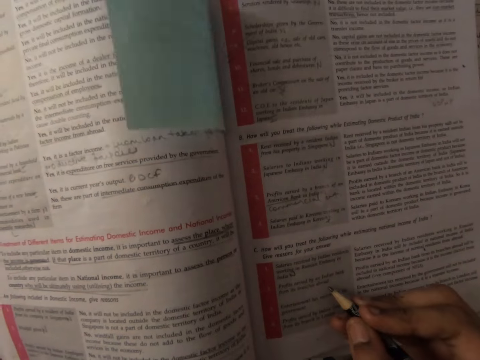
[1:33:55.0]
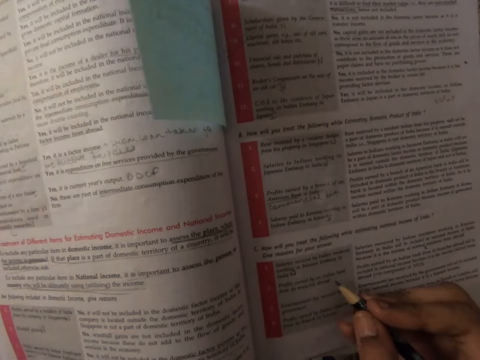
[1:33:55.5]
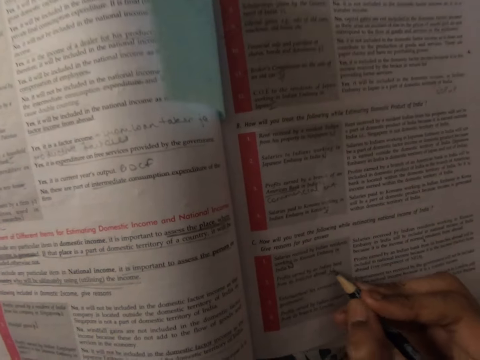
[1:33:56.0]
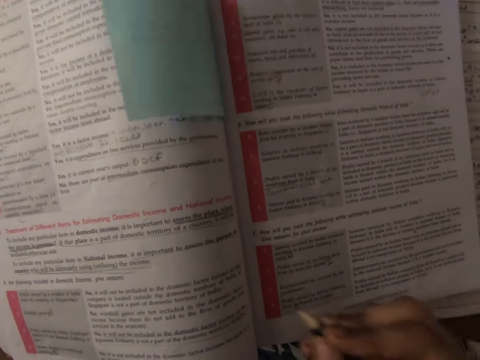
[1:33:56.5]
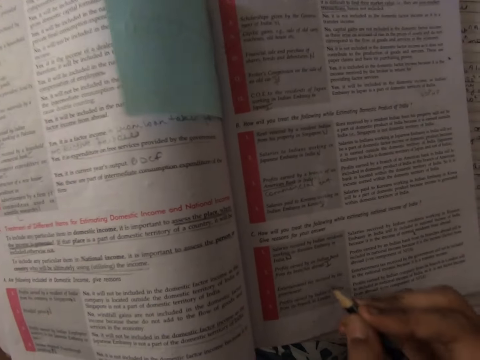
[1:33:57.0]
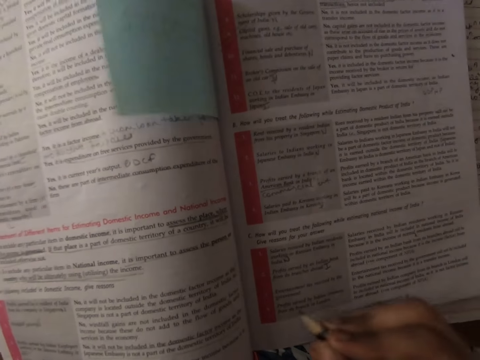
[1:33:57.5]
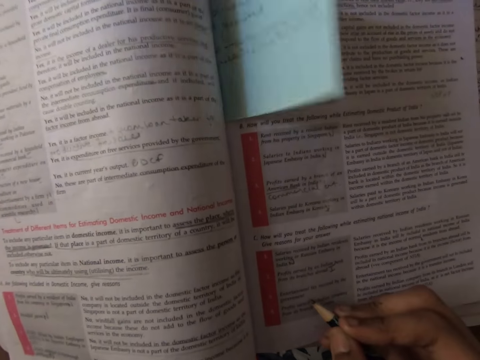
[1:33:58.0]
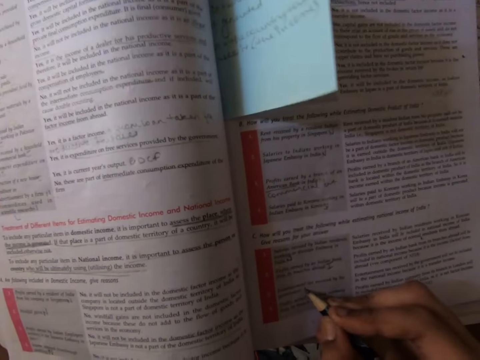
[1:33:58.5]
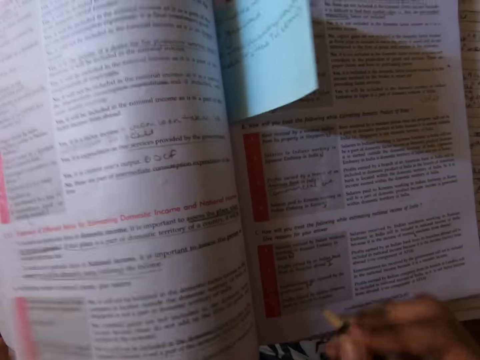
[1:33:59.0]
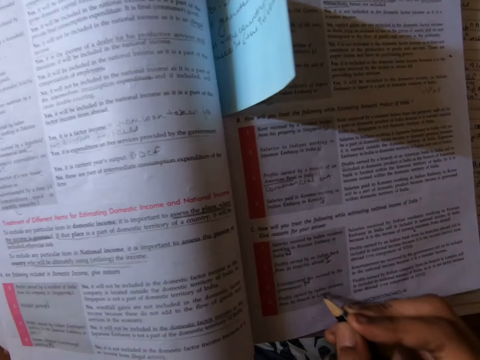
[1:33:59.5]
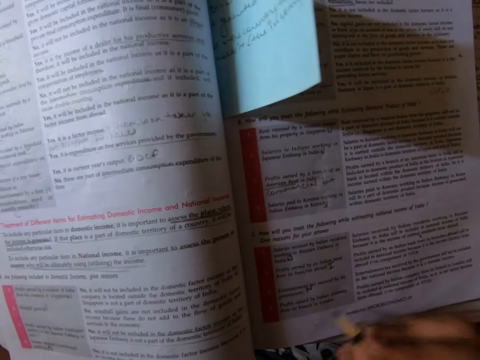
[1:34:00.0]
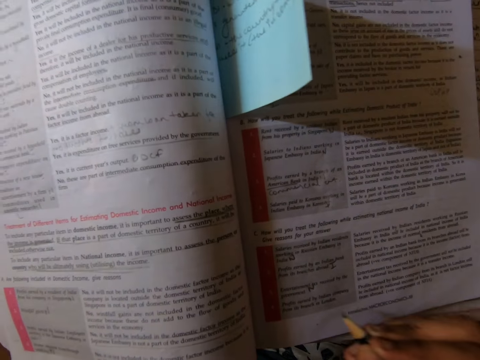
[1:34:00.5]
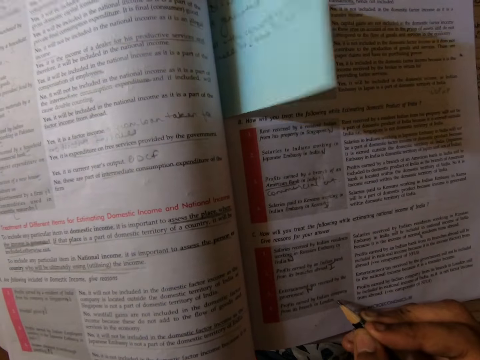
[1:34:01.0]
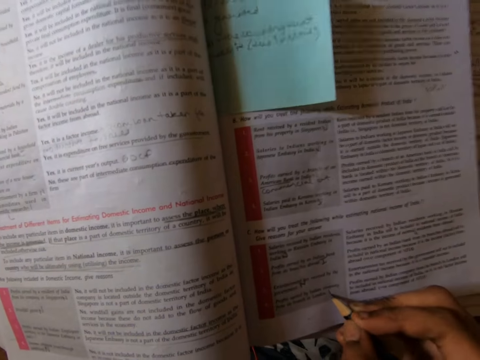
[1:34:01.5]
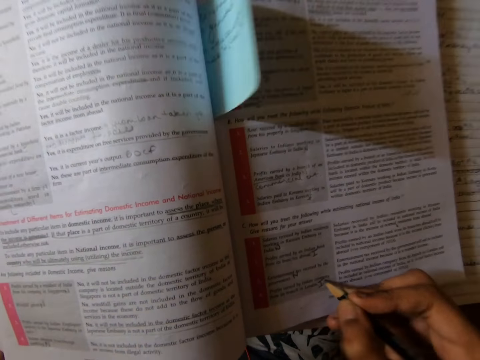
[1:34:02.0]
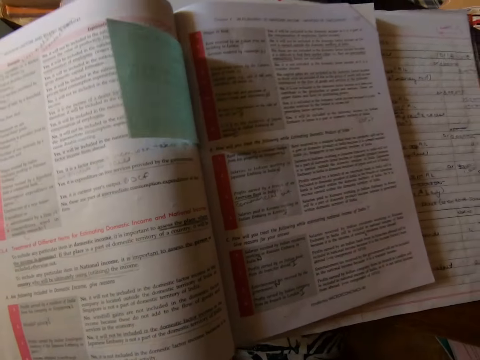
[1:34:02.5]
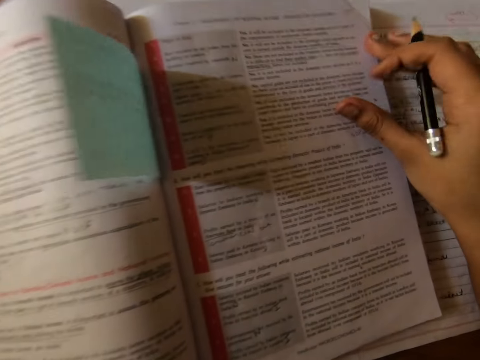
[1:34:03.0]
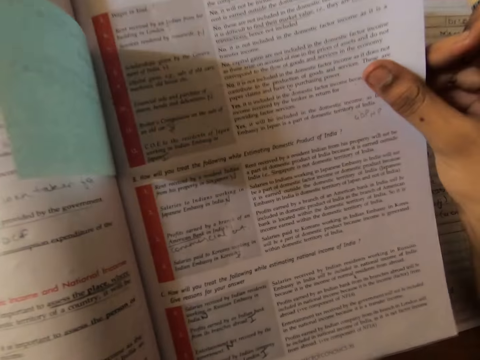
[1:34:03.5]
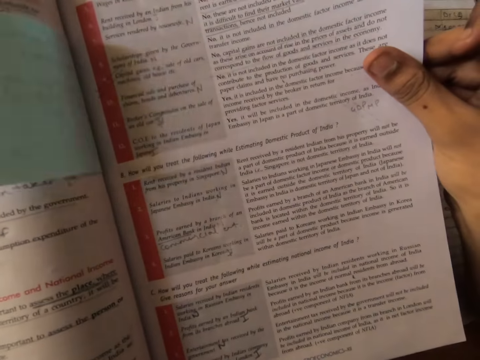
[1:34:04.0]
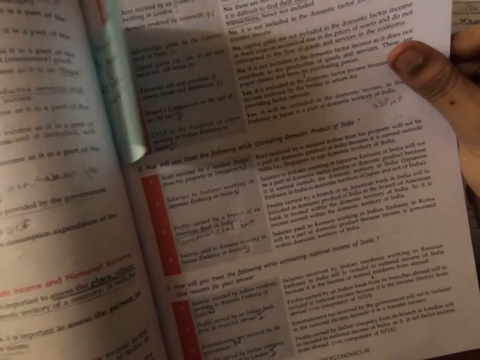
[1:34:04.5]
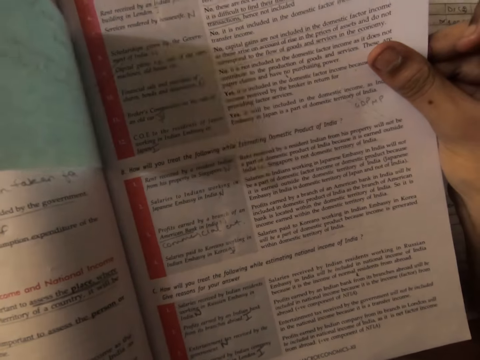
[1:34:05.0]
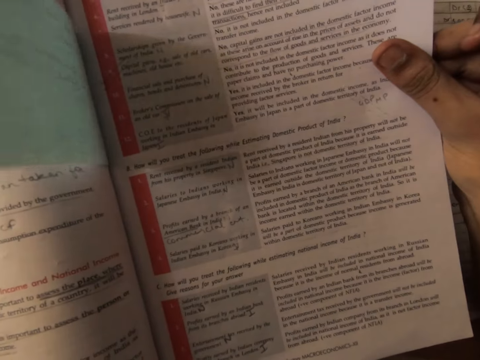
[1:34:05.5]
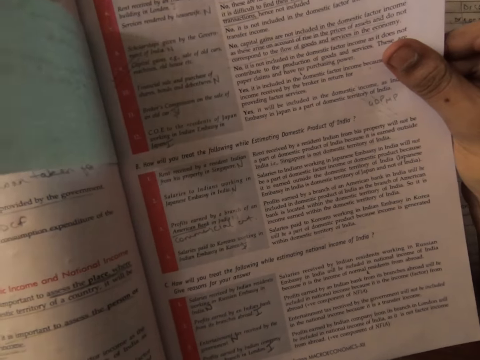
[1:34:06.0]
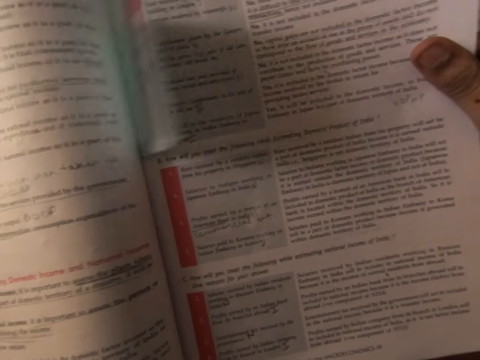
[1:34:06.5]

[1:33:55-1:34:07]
The camera wearer writes on the book. She holds the textbook with her right hand.

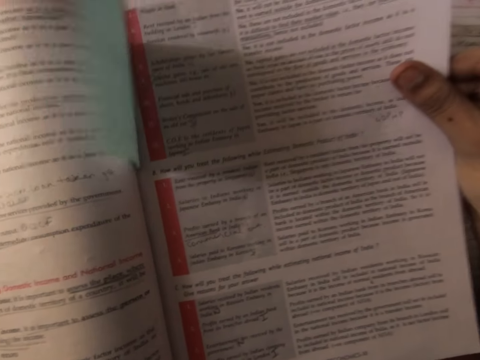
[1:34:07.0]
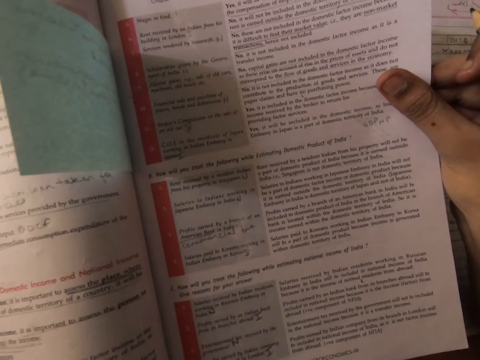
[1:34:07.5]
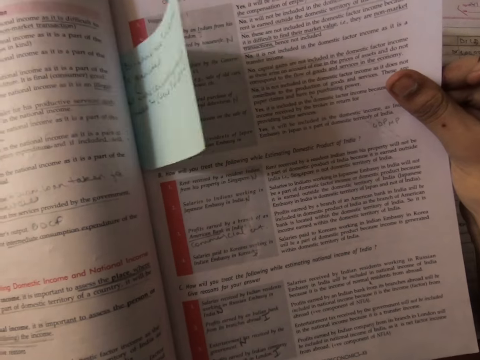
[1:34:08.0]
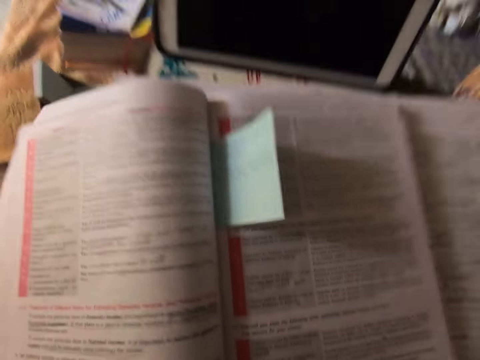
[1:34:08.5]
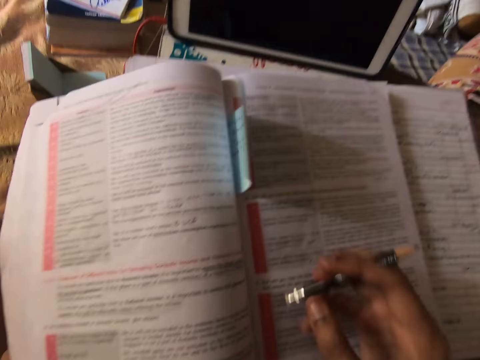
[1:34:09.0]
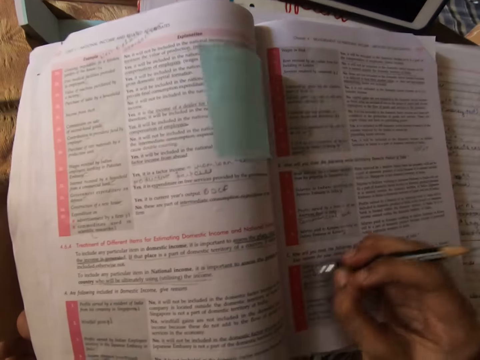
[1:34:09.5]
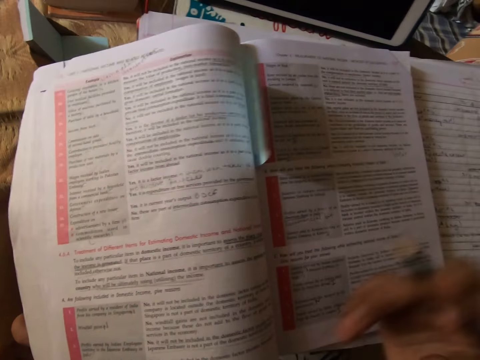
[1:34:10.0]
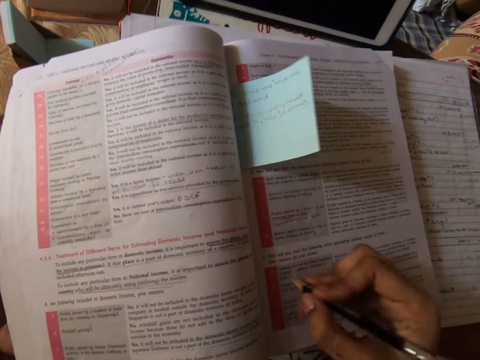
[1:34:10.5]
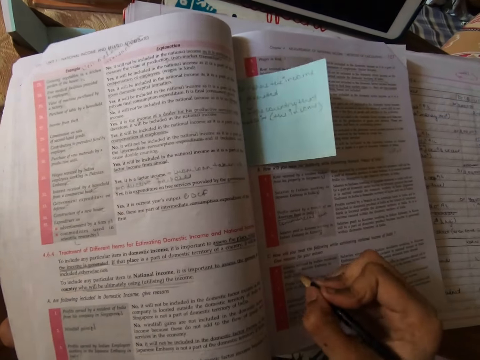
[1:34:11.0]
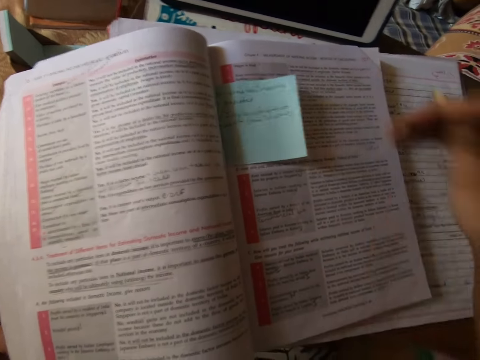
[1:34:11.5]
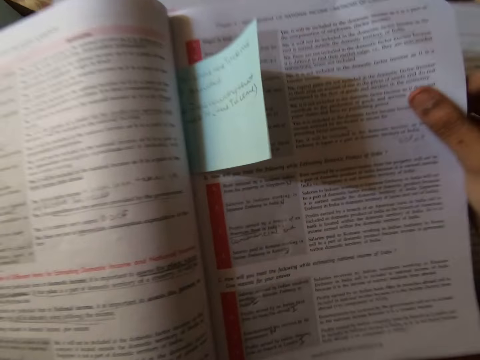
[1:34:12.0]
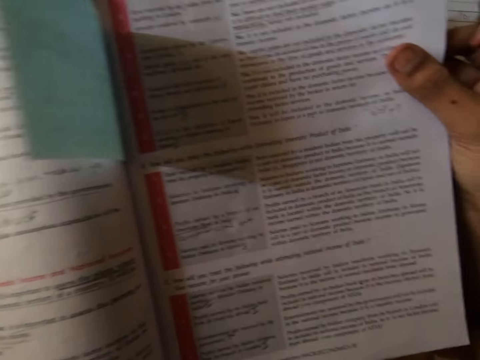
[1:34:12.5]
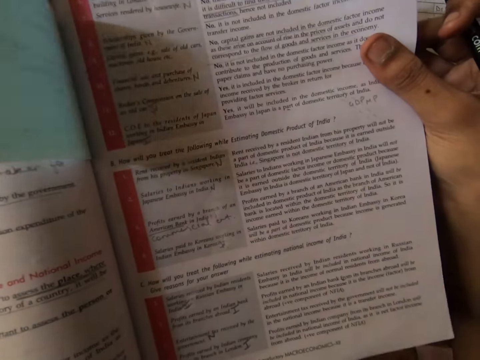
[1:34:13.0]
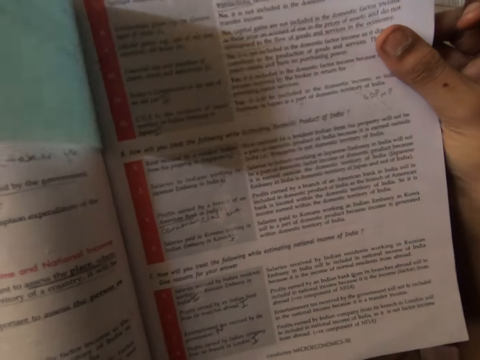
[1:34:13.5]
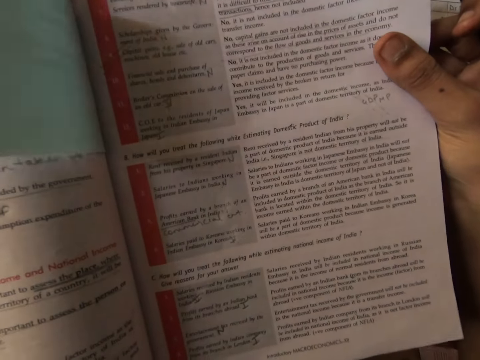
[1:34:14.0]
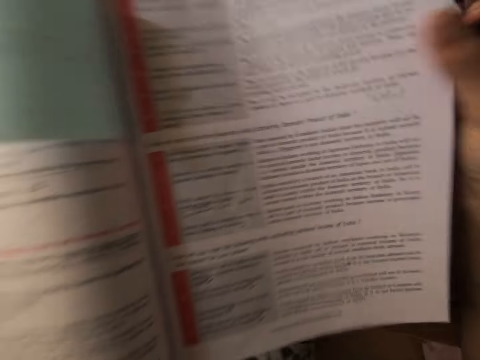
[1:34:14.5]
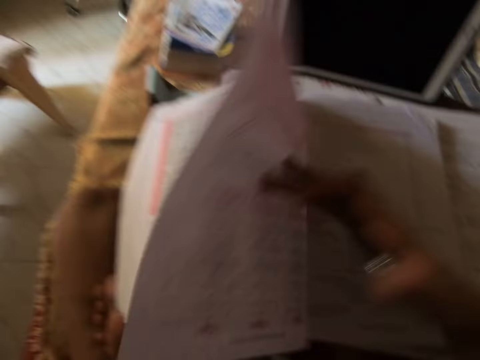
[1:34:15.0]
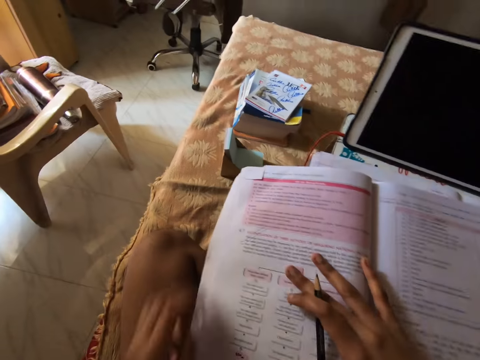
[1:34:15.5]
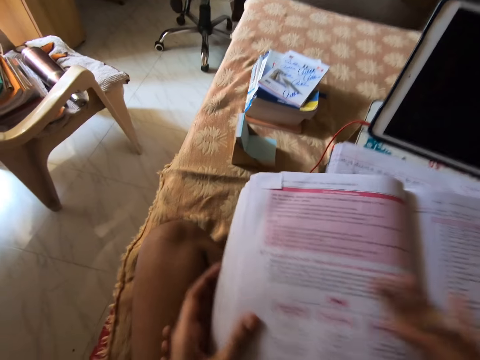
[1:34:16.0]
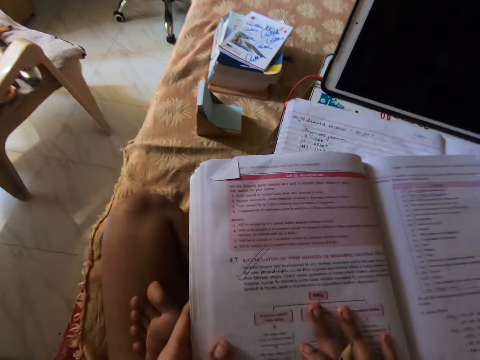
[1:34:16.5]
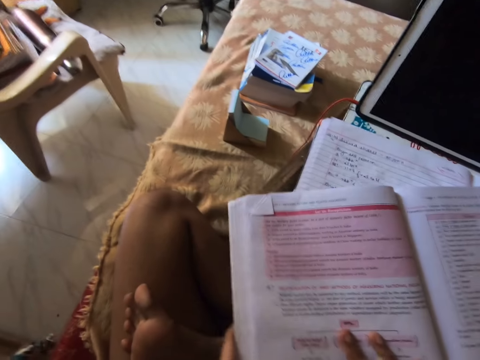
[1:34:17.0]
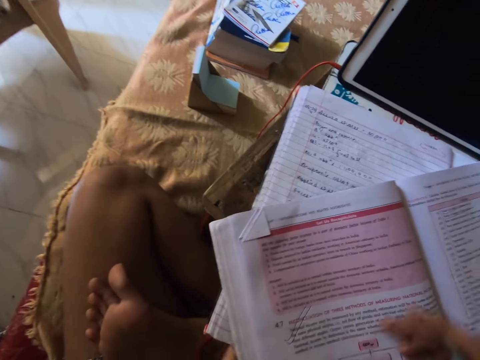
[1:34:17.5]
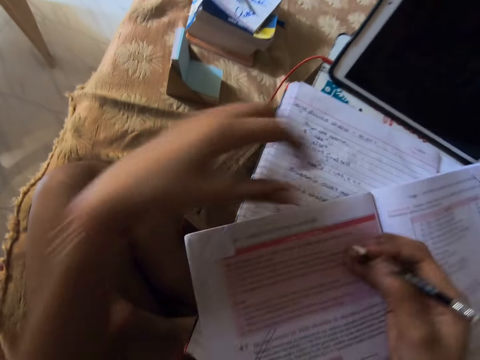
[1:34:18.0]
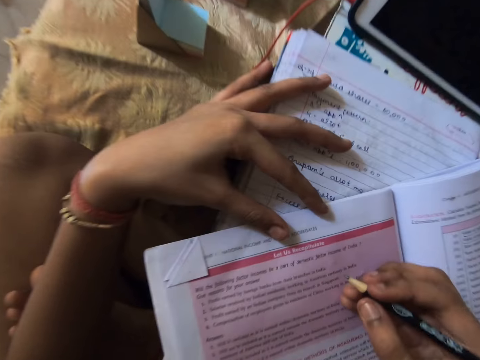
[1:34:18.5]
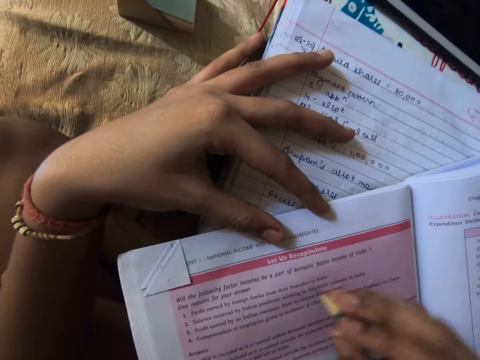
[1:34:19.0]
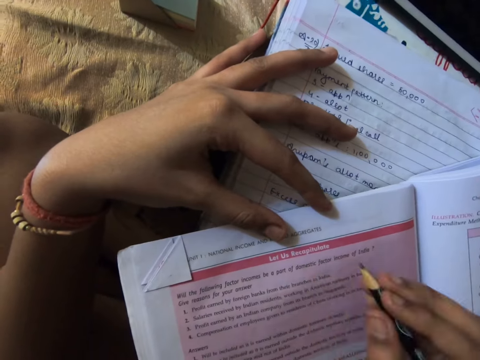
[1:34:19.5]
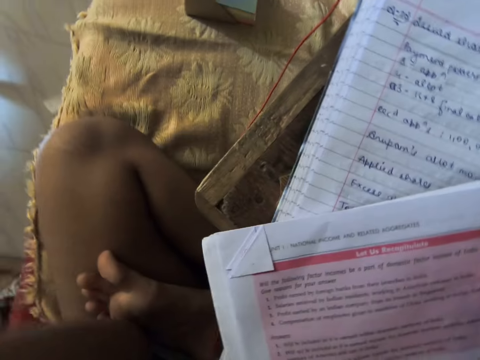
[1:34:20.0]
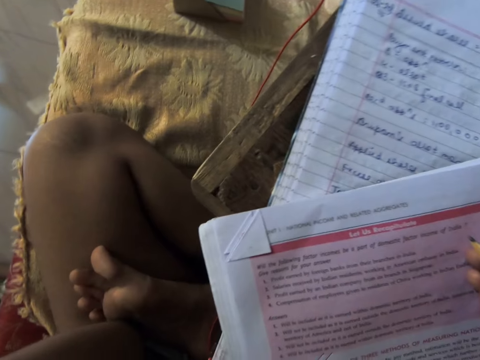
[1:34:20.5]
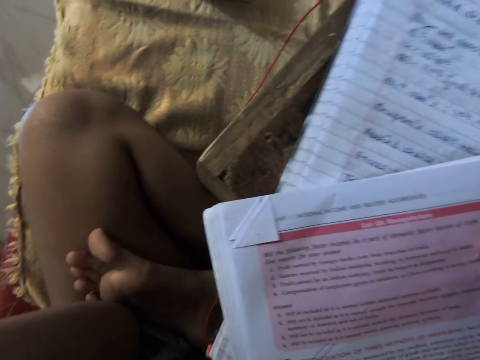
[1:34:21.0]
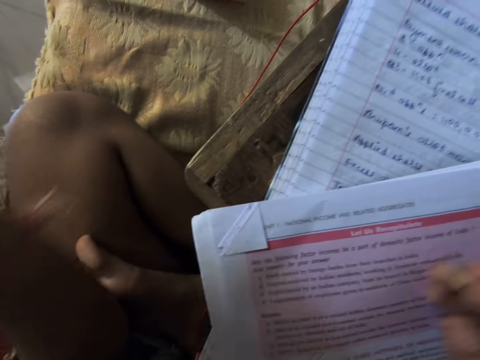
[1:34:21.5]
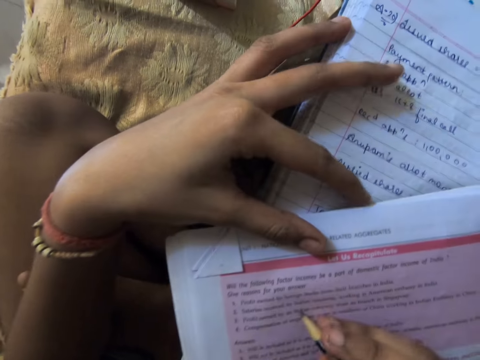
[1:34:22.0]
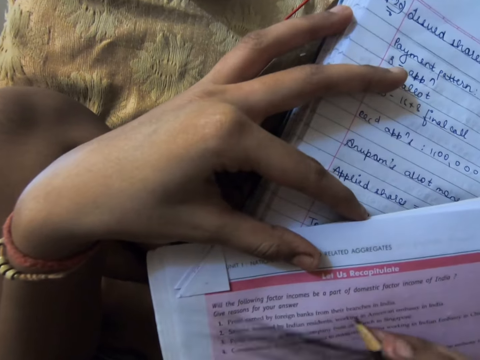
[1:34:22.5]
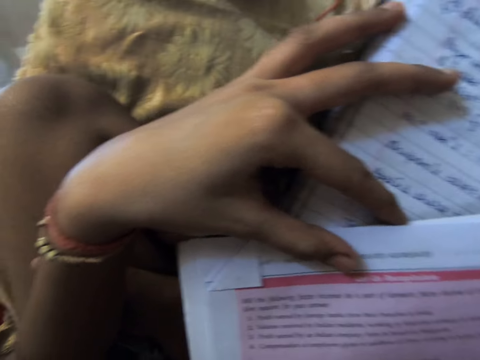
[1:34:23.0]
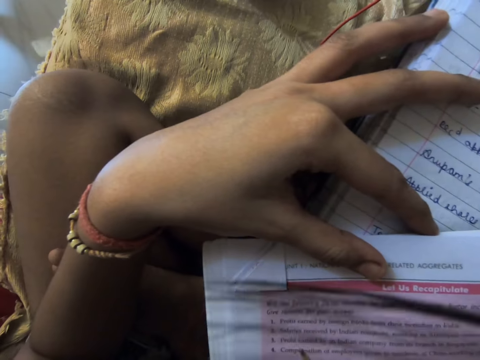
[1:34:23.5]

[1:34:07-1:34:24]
The camera wearer applies the eraser in the pencil on the textbook. She writes on the textbook with the pencil in her right hand. She lifts a page of the textbook with her right hand. She flips the page of the textbook with her right hand. She adjusts the textbook with her hands. She places her left hand on the textbook. She touches the camera. She writes on the textbook with the pencil in her right hand.
